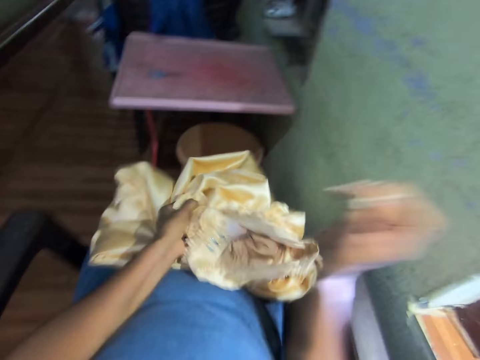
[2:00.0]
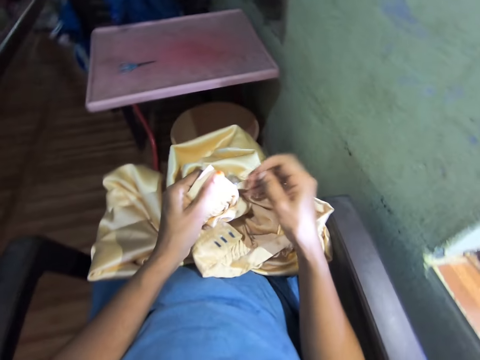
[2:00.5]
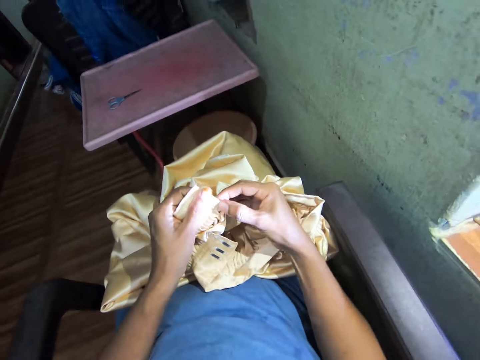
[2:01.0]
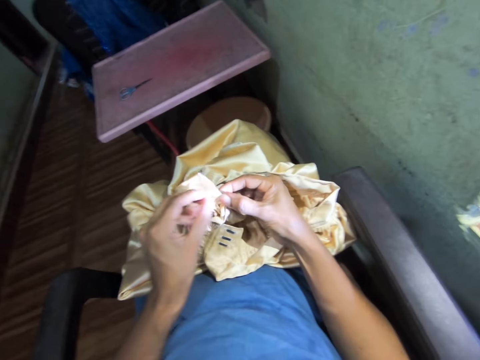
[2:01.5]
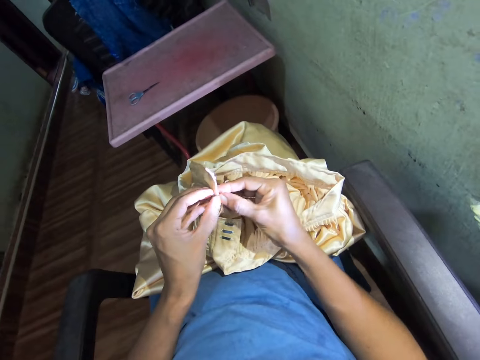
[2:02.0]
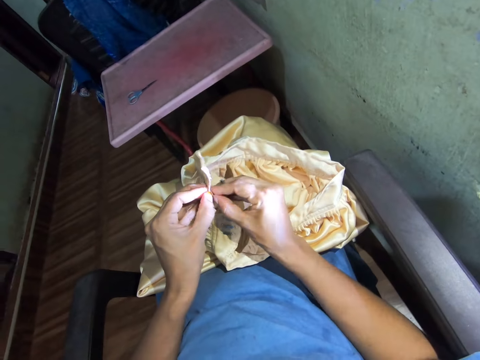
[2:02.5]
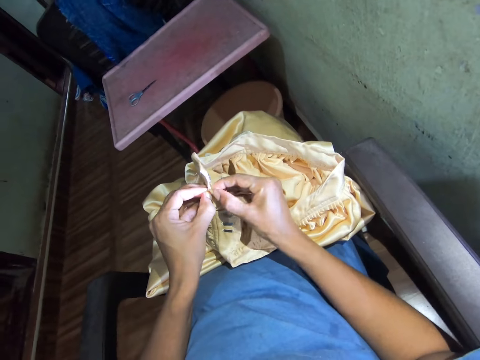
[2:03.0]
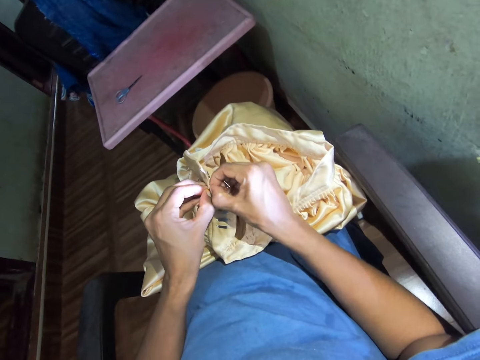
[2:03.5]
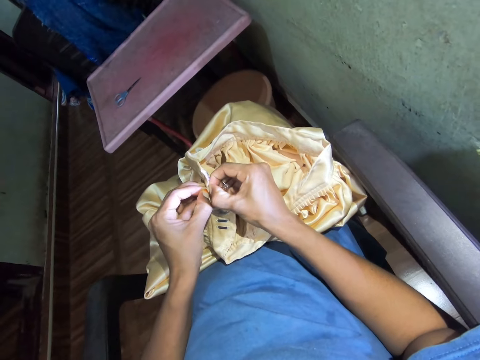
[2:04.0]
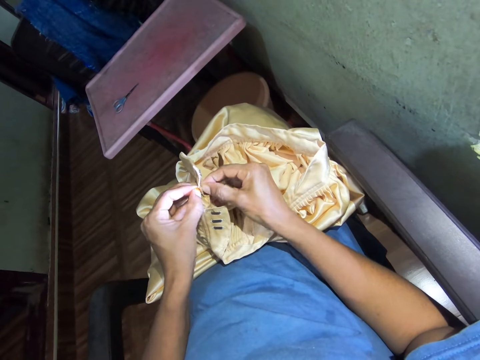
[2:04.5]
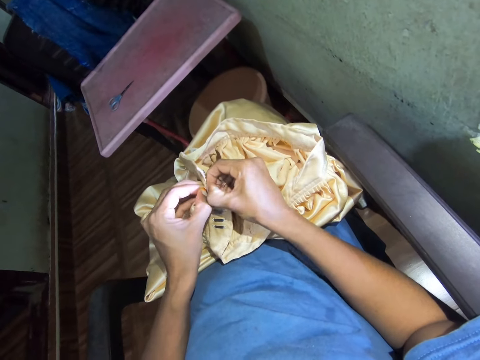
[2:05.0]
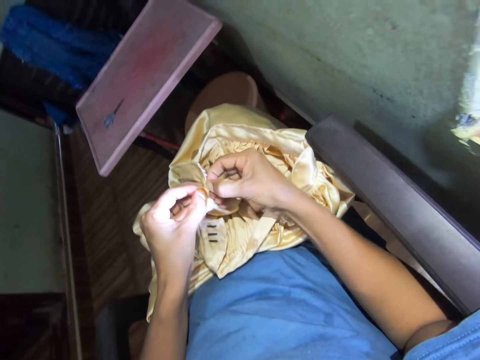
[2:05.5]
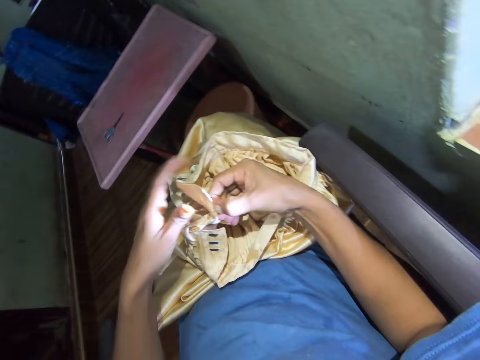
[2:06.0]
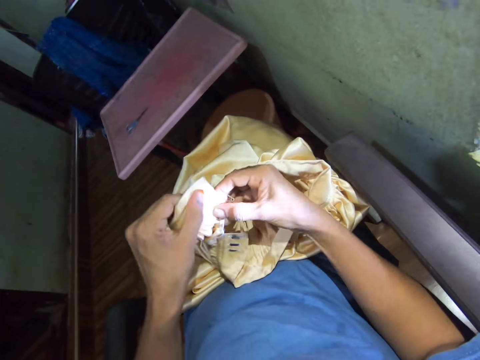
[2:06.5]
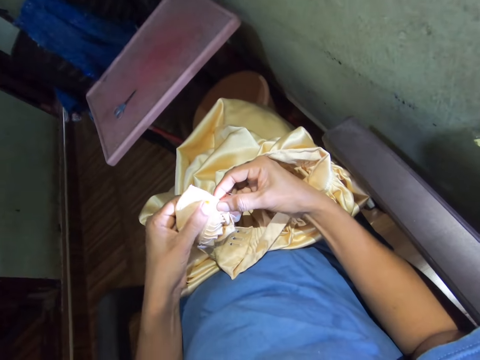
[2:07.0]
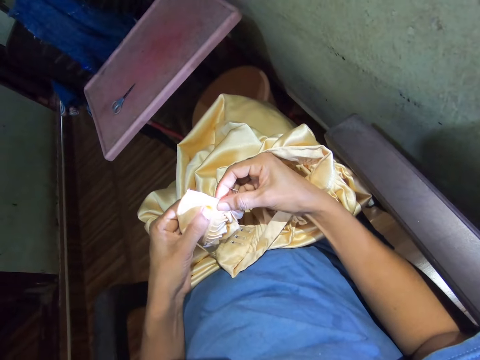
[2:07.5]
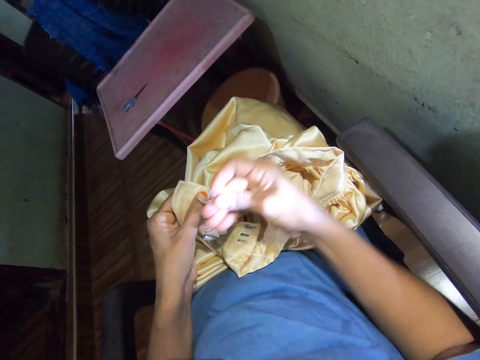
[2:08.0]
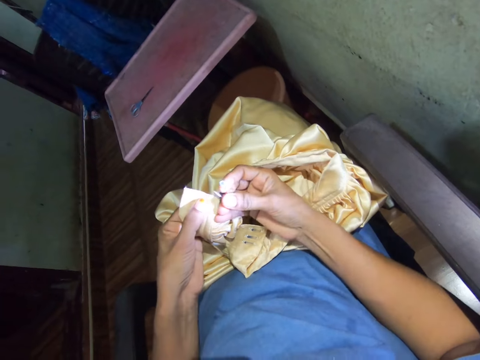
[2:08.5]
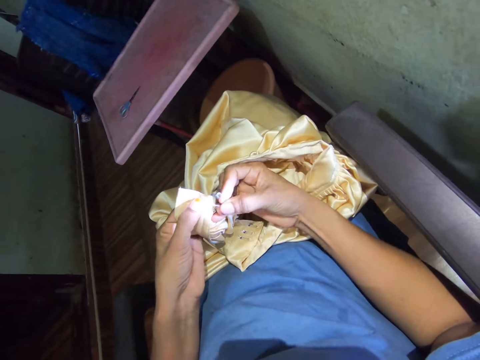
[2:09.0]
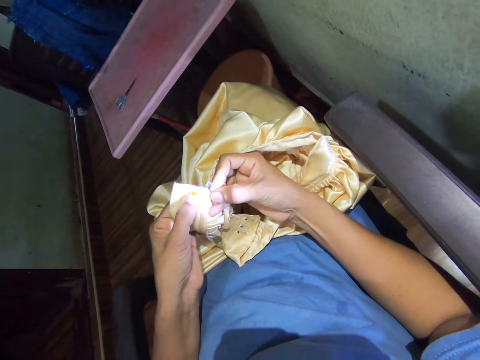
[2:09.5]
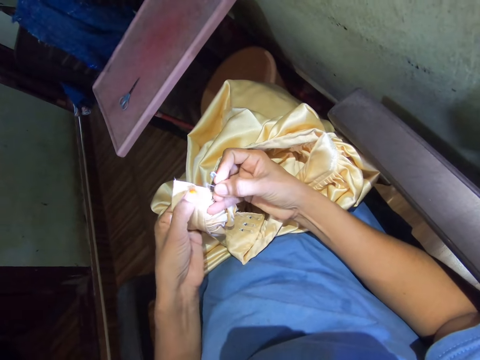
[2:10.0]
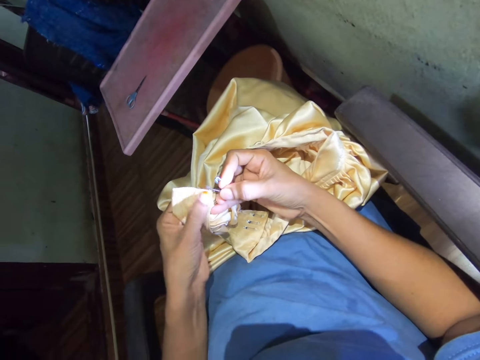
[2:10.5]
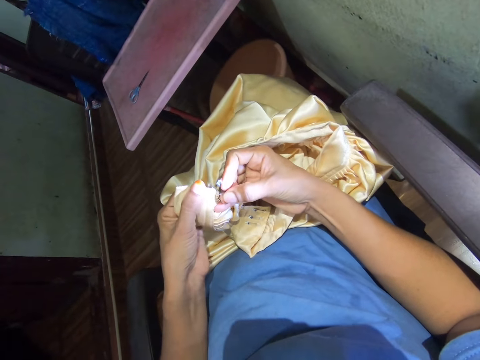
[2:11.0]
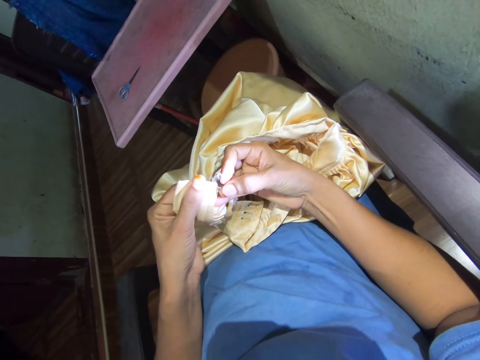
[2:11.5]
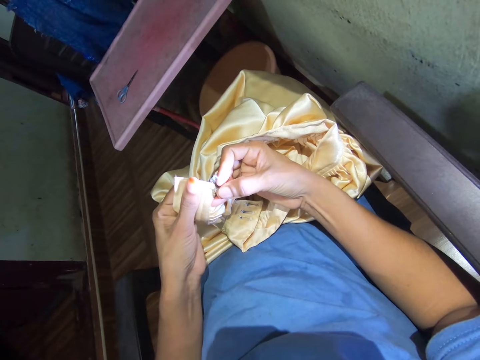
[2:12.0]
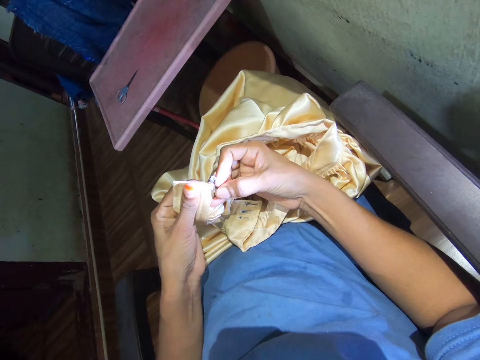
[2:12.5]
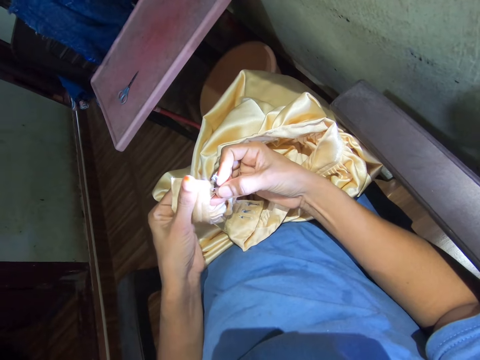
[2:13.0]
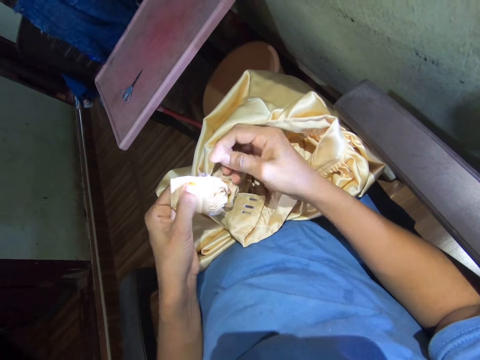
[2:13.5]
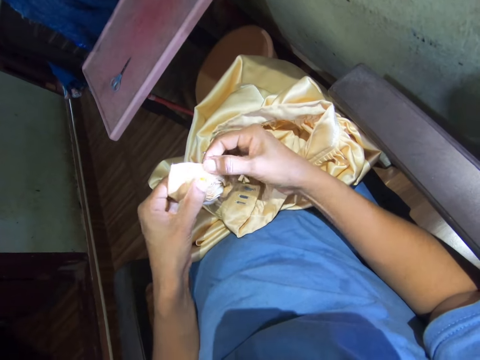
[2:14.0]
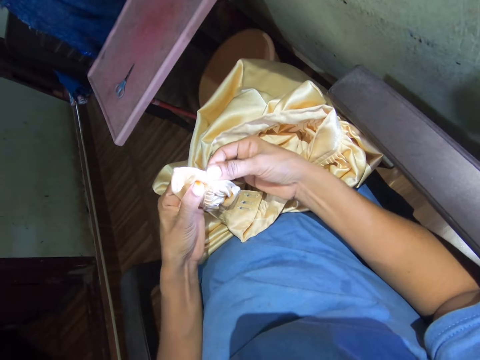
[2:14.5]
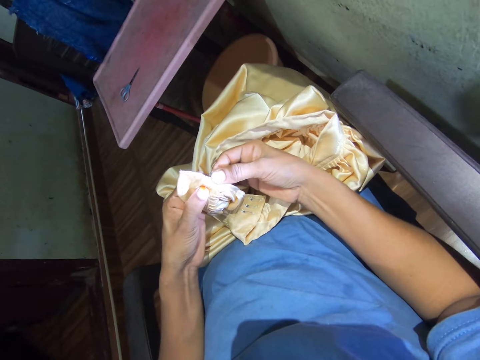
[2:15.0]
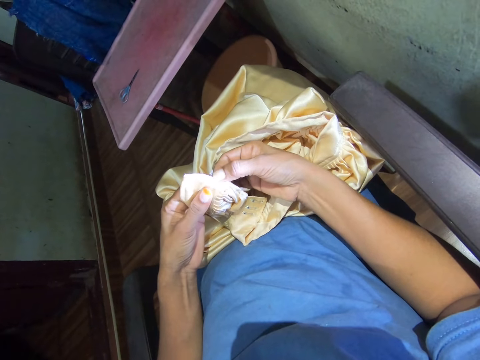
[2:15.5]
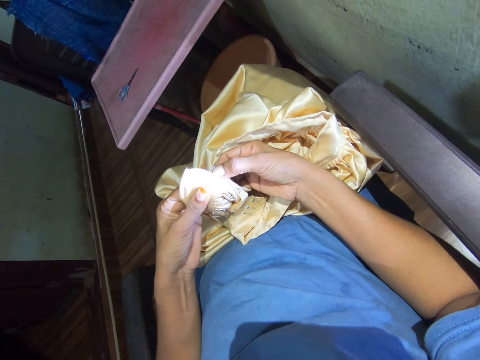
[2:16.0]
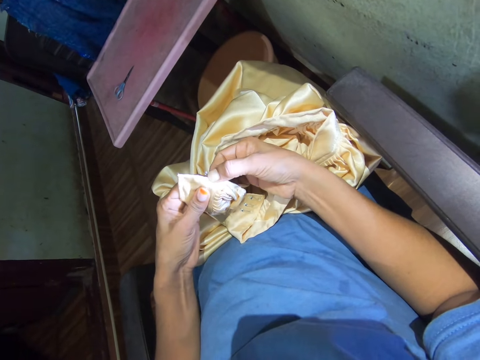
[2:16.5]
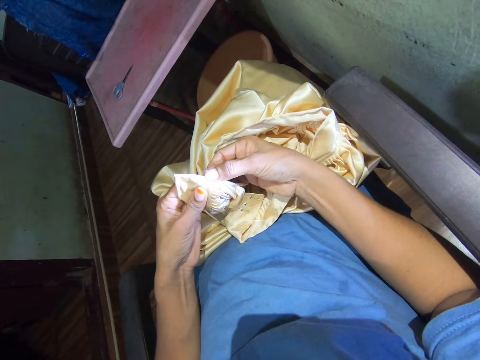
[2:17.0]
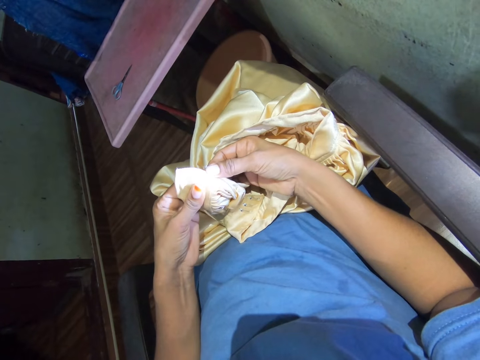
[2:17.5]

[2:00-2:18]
The camera wearer rips stitches with a pin. They hold the cloth with hands. They touch the cloth. They move a hand. They rip a stitch with fingers. They pull the cloth with hands. They adjust the cloth with hands. They hold the cloth. They look at the cloth. They hold the pin. They push the safety pin into the cloth. They press a finger on the cloth. They touch the cloth with hands. They look at the cloth.

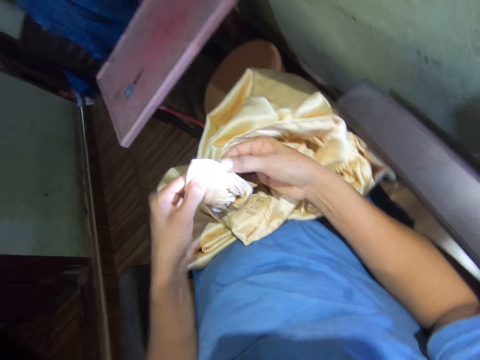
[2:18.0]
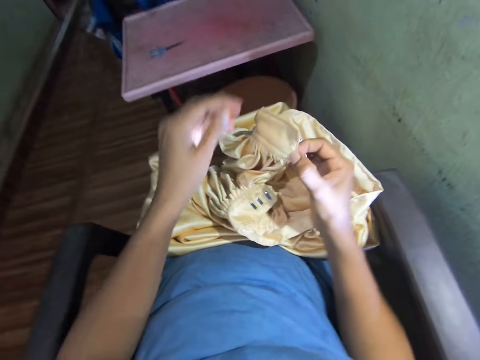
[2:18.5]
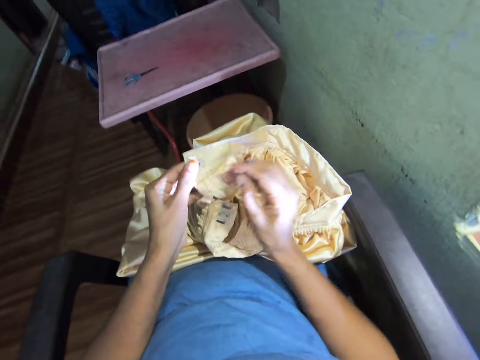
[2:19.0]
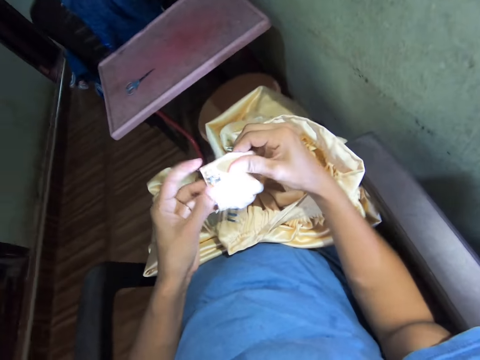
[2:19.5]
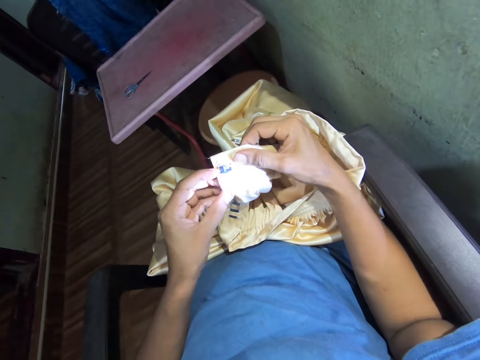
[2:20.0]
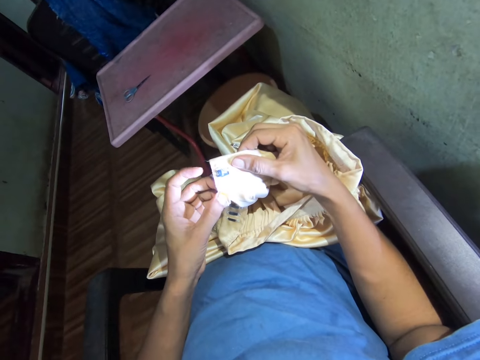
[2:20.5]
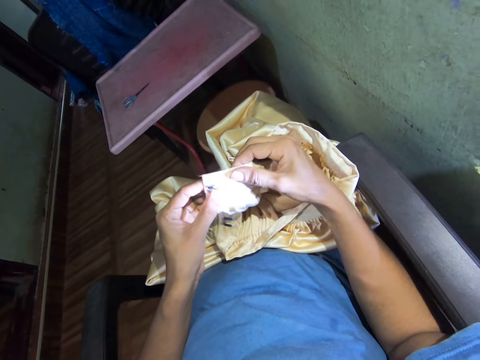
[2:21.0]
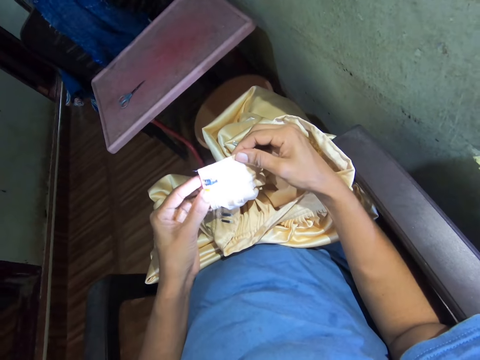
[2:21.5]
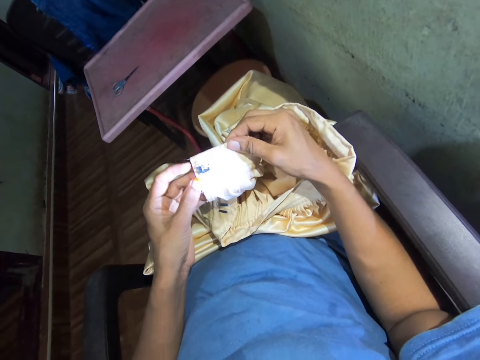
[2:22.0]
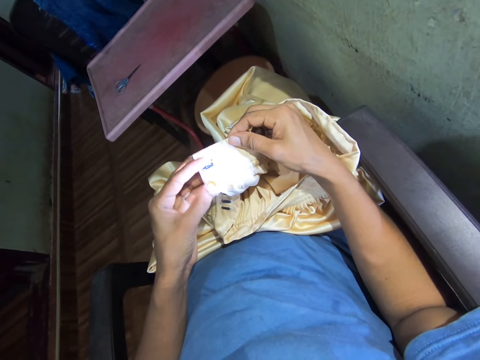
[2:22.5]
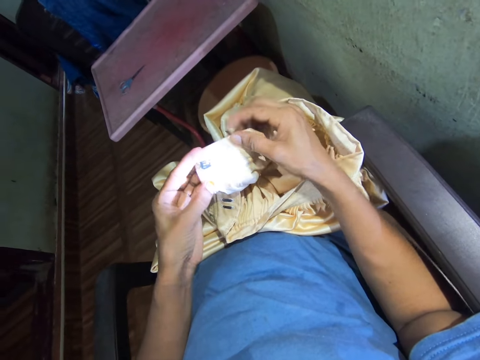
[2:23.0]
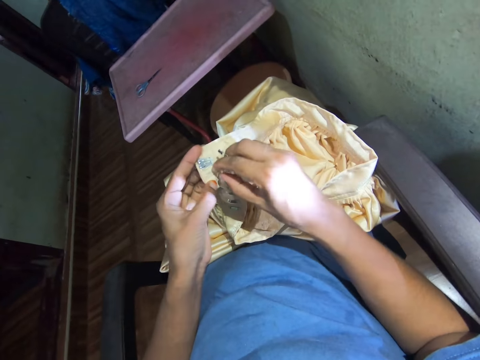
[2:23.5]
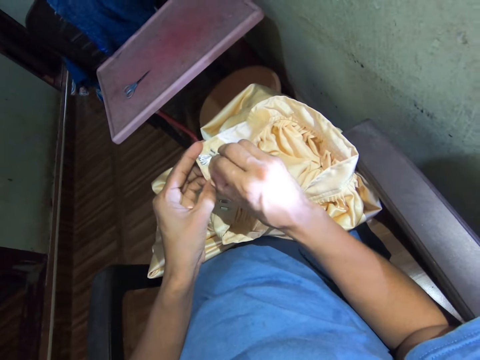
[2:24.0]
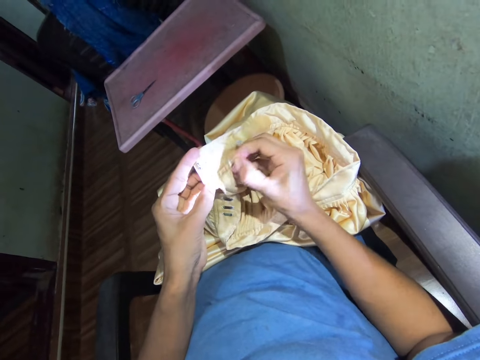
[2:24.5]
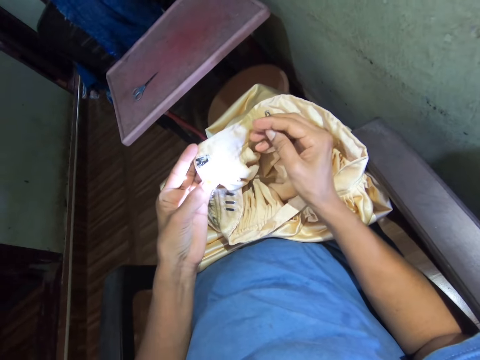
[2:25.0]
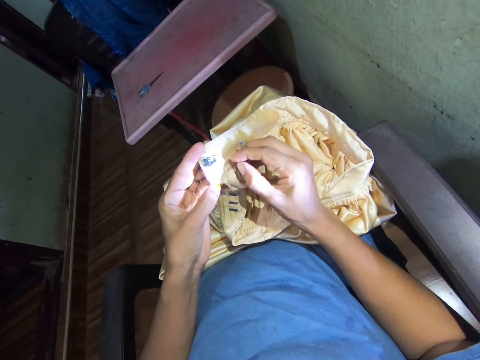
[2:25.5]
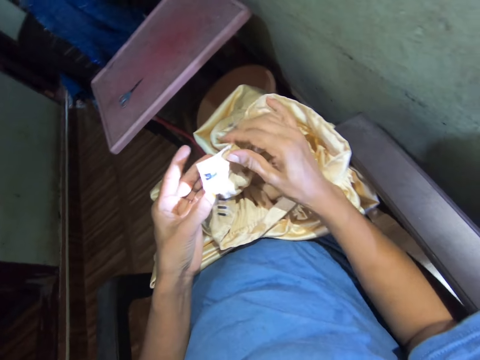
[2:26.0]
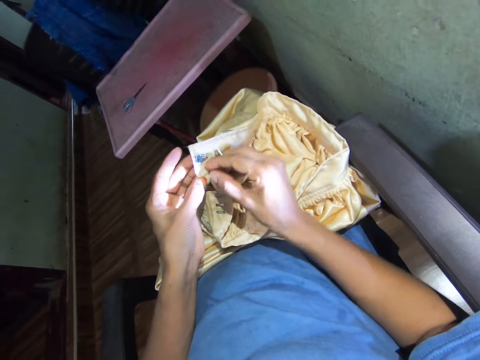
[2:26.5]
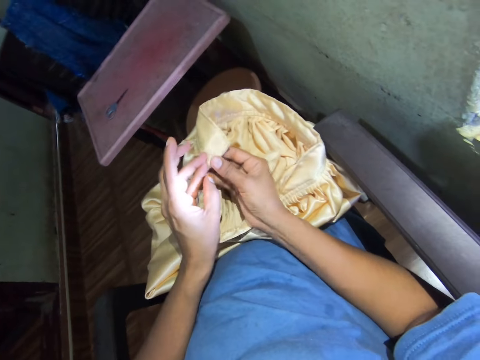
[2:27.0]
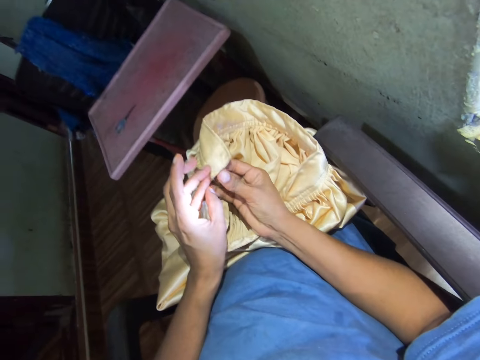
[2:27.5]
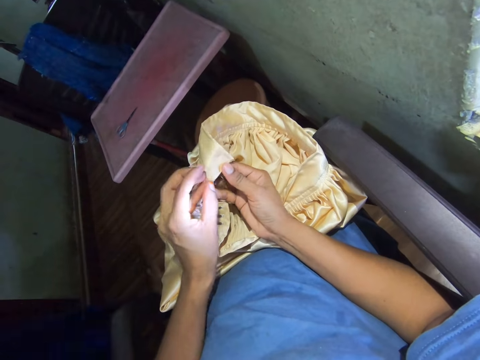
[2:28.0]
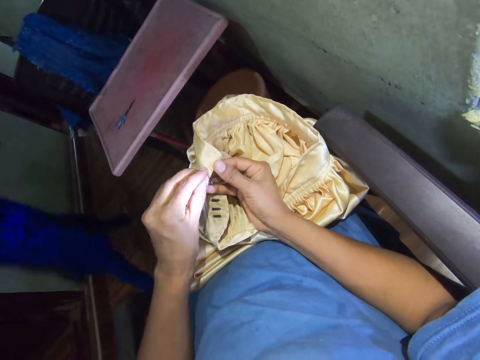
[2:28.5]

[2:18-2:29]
The camera wearer turns the cloth with hands. They look at the cloth. They touch the cloth with hands. They pull a thread with the right hand. They turn the cloth with hands.
